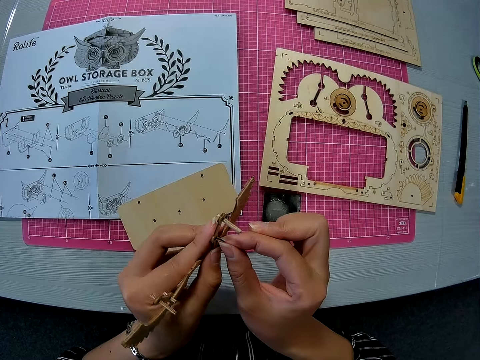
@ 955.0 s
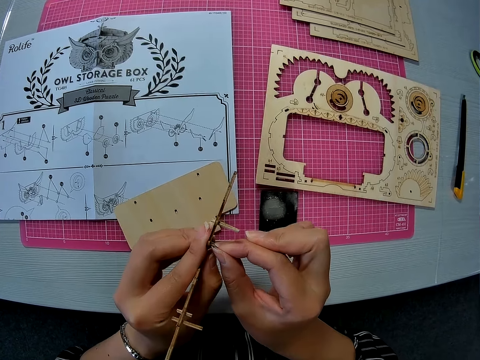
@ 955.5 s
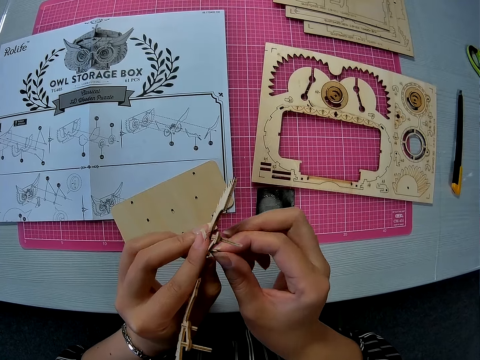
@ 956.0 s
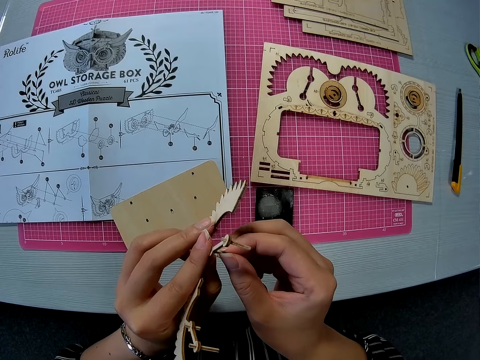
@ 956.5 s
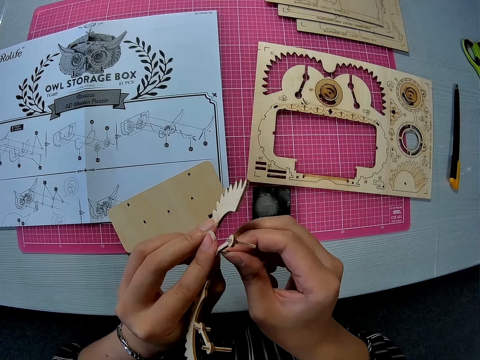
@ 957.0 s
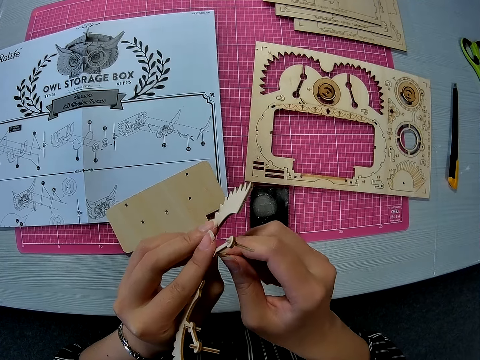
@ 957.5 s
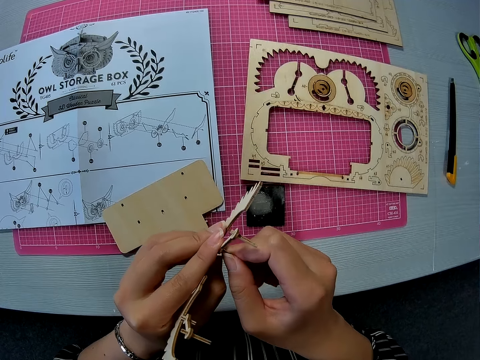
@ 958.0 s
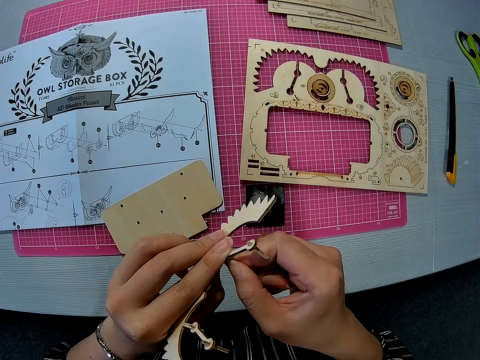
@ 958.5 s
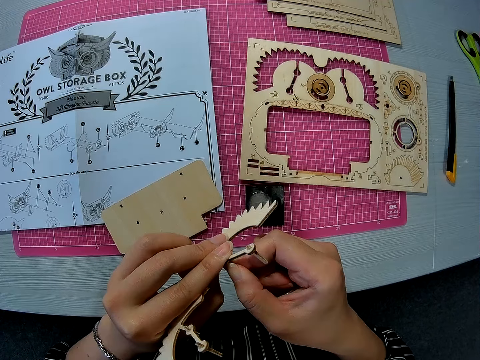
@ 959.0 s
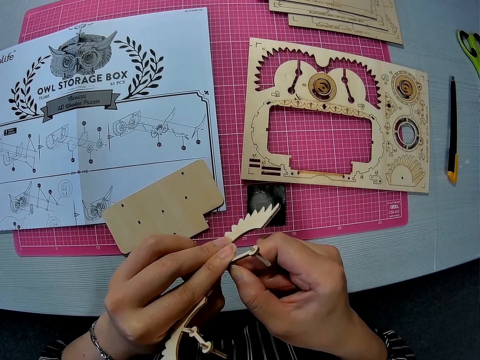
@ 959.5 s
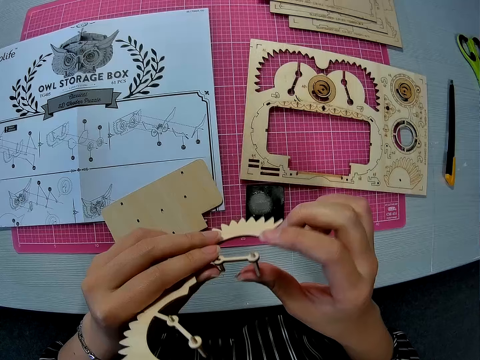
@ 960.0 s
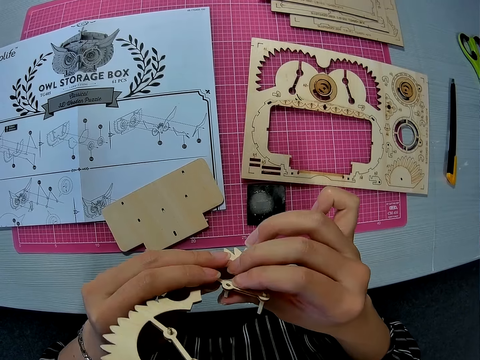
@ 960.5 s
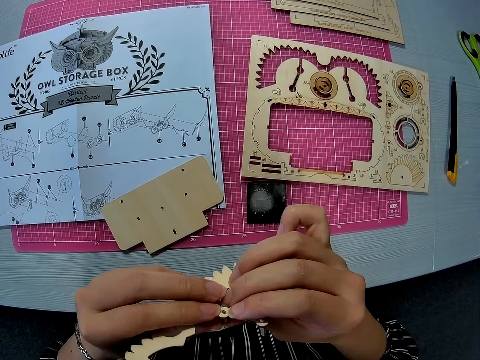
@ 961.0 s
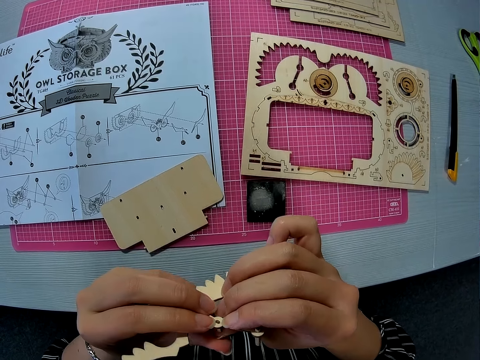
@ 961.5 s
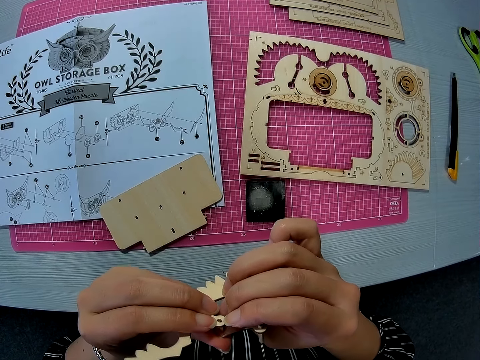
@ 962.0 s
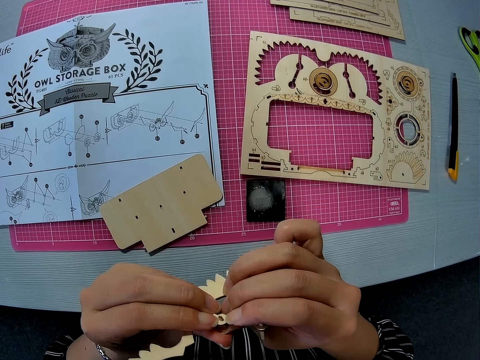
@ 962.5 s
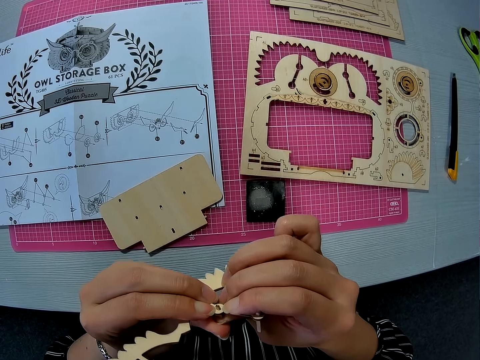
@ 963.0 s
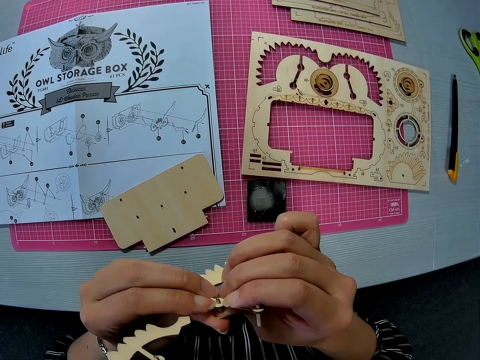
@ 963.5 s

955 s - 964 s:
The camera wearer fixes the piece of wood on the paperboard.

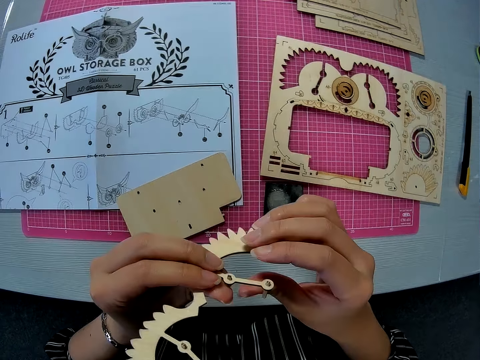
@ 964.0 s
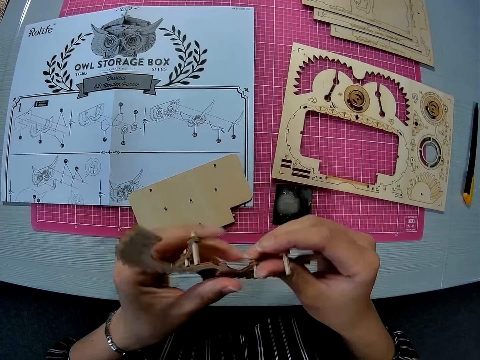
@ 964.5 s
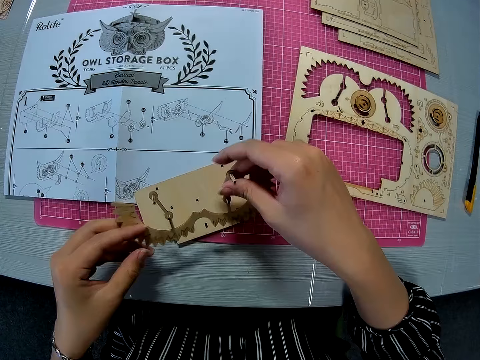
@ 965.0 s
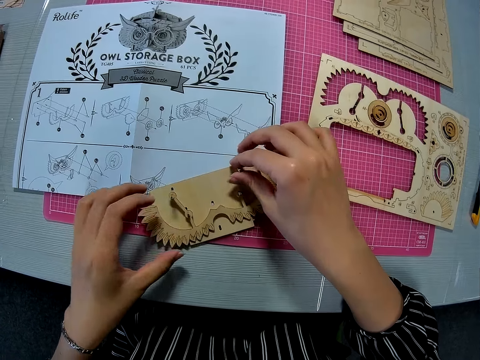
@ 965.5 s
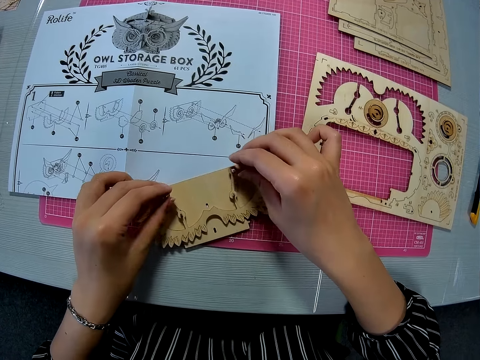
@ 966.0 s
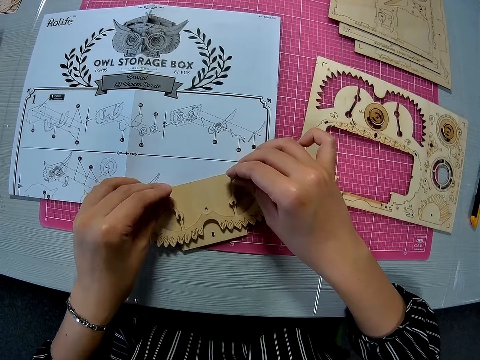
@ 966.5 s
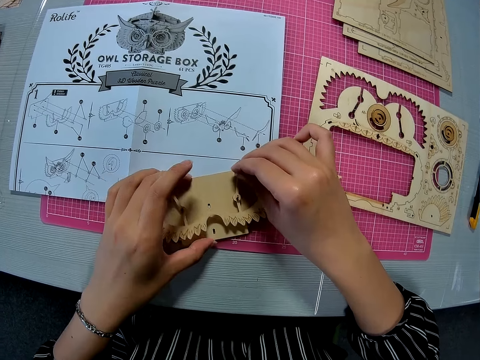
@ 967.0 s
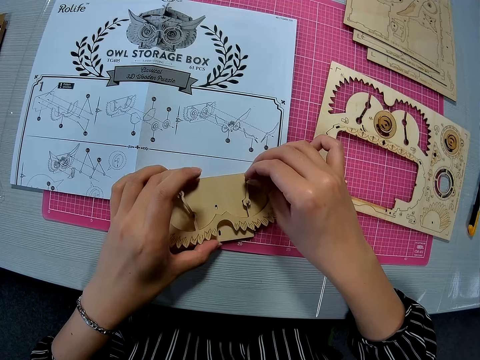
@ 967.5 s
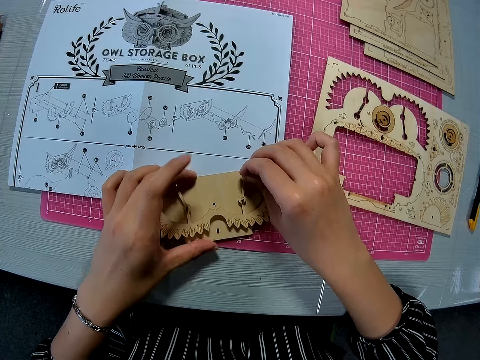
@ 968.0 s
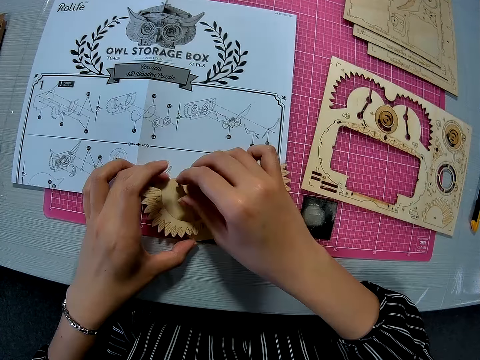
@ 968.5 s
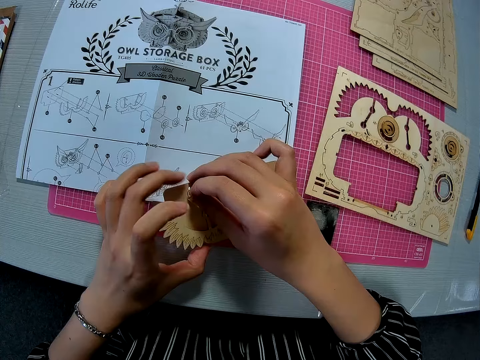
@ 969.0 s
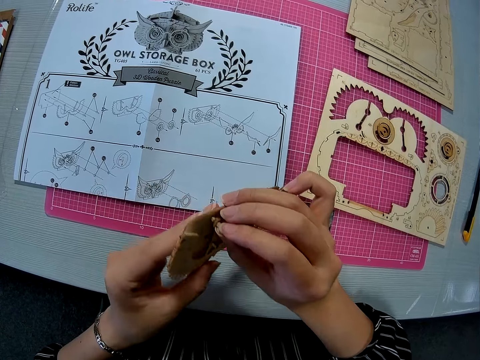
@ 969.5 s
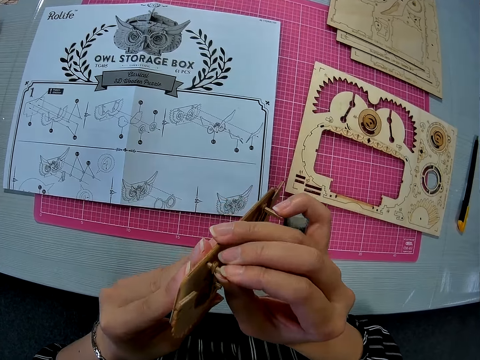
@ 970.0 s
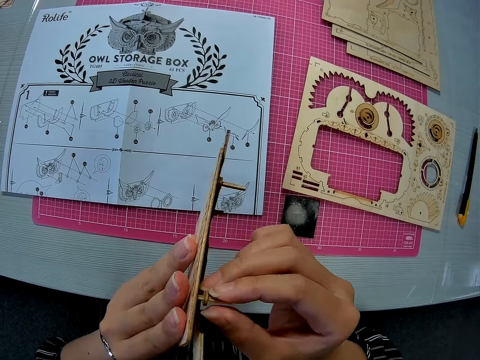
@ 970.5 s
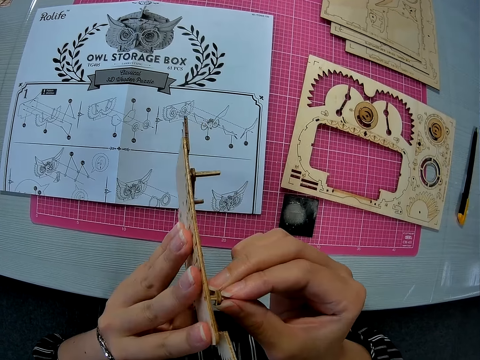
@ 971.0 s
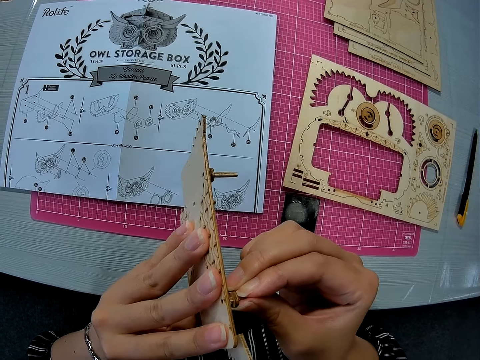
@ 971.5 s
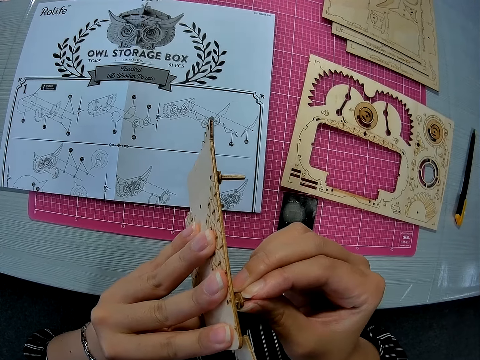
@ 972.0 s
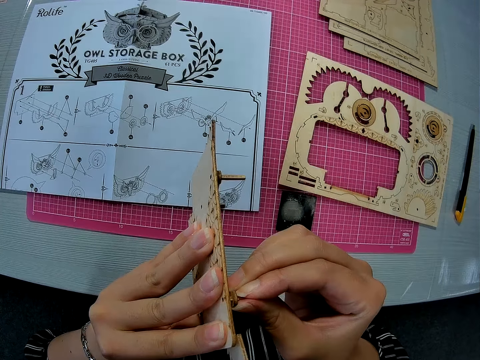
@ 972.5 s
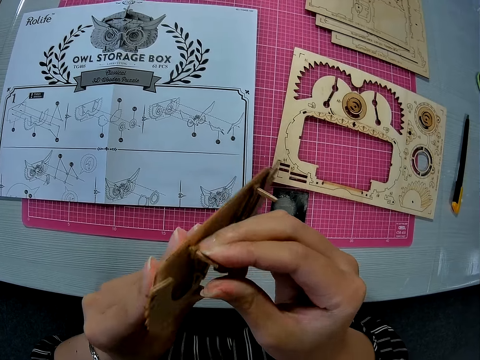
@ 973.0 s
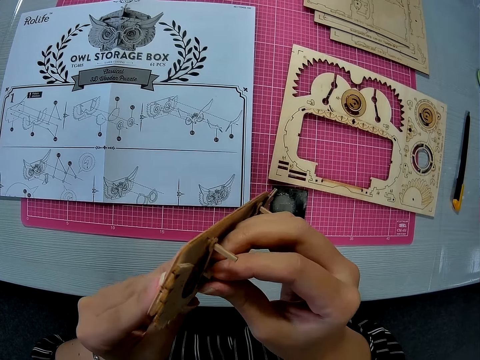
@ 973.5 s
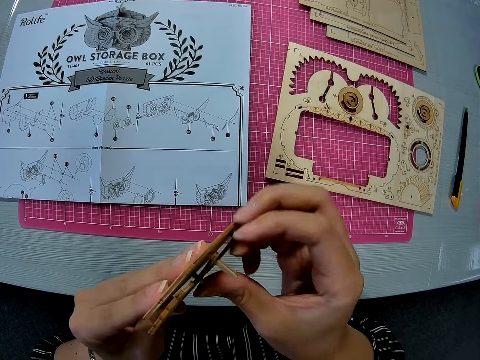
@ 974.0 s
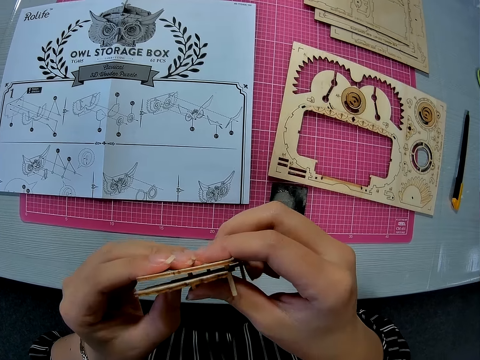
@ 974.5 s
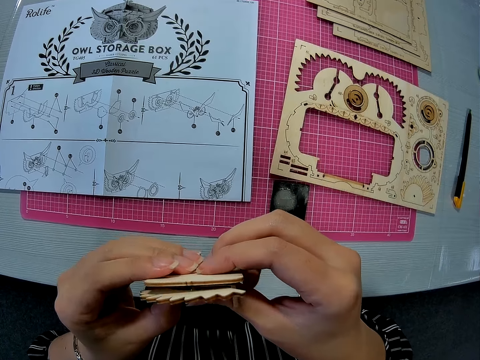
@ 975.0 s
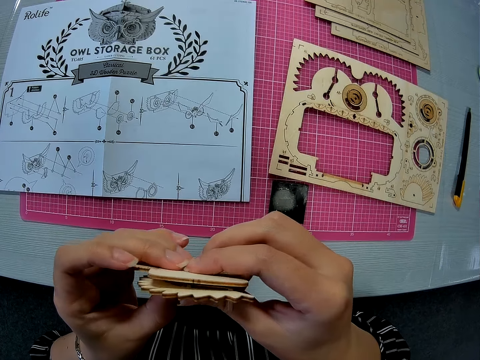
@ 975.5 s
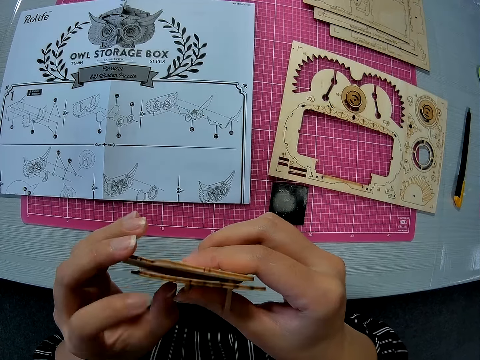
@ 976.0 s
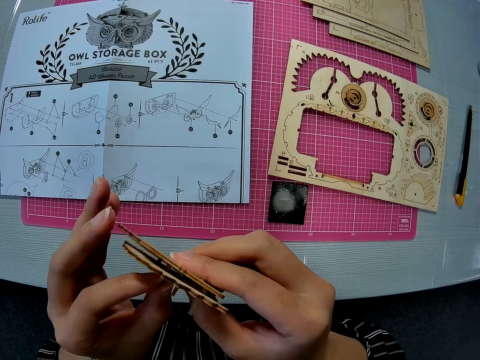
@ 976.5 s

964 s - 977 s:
The camera wearer drops the carved piece on the wooden piece. They insert the wooden pegs in the carved piece into the other piece. They pick up the pegged piece or paperboards. They fix the paperboards together.

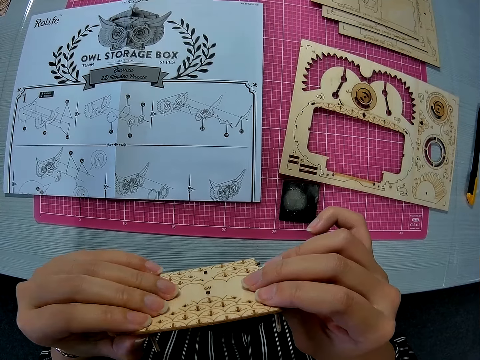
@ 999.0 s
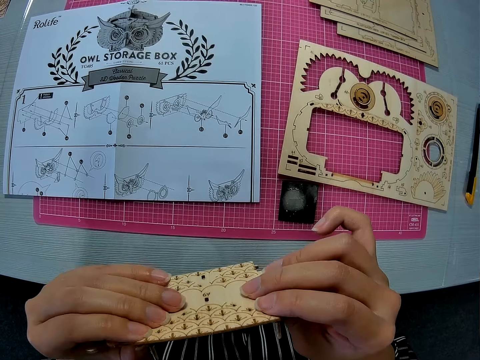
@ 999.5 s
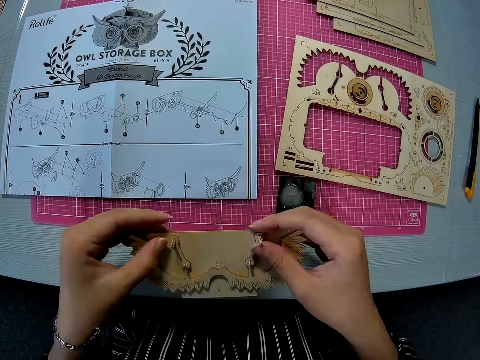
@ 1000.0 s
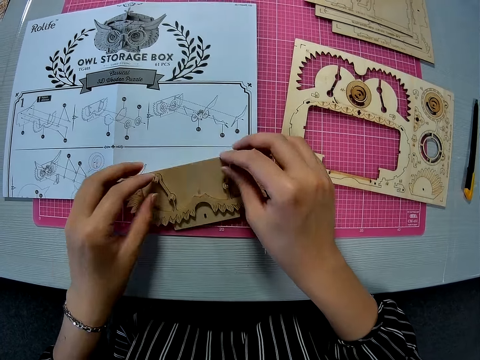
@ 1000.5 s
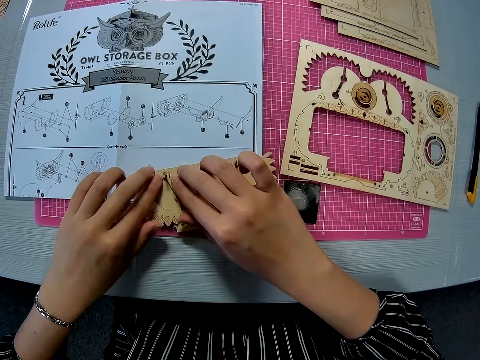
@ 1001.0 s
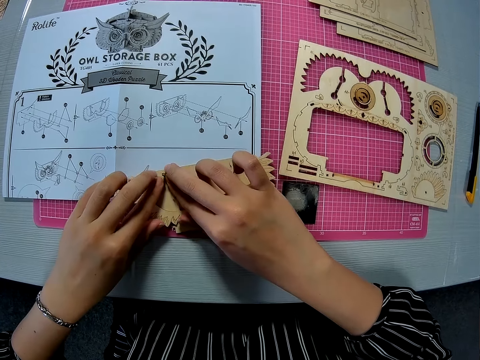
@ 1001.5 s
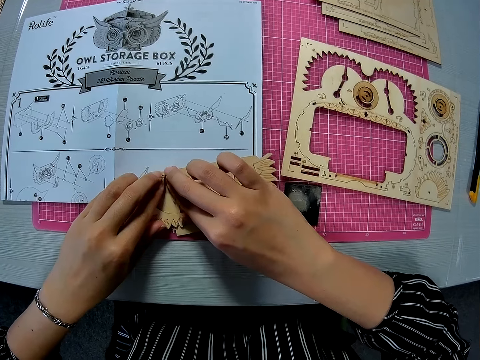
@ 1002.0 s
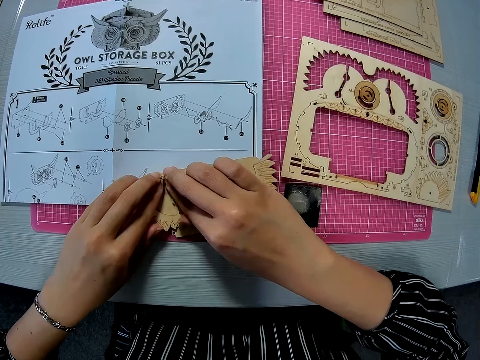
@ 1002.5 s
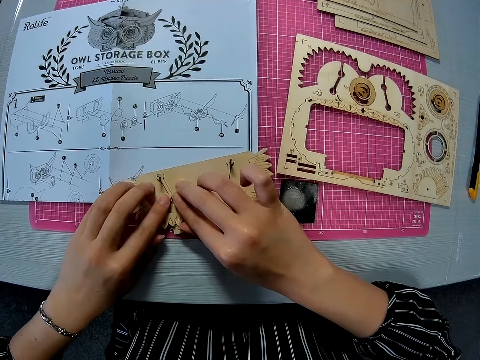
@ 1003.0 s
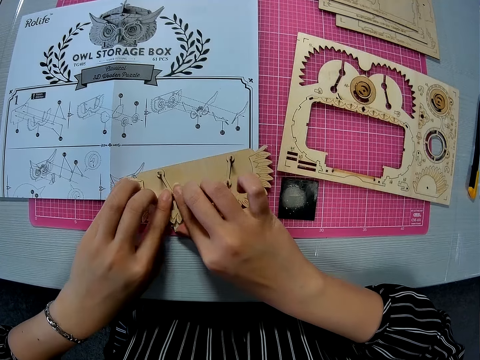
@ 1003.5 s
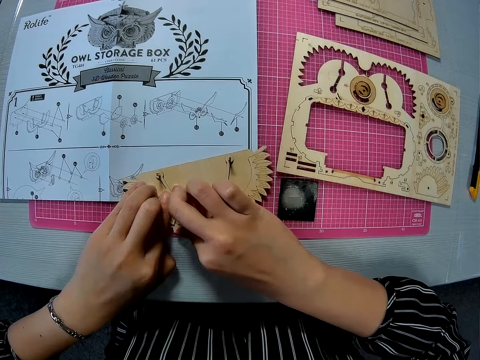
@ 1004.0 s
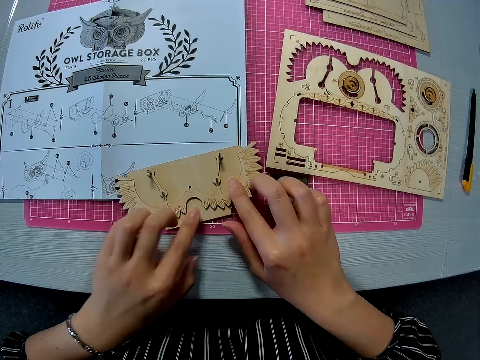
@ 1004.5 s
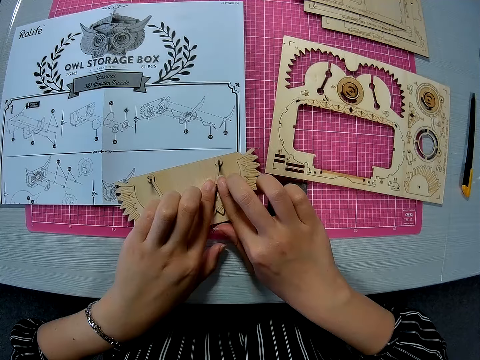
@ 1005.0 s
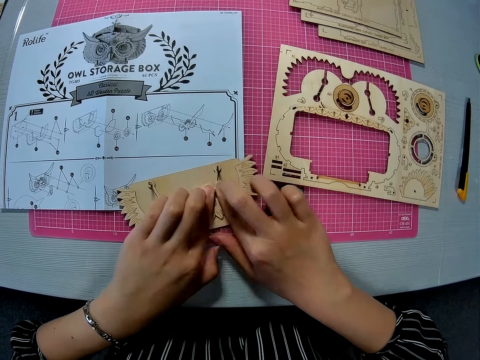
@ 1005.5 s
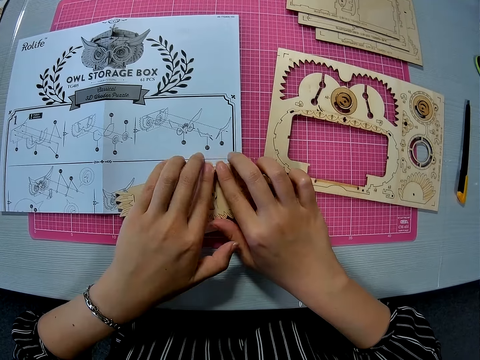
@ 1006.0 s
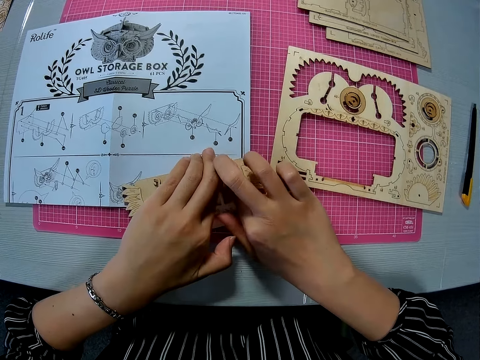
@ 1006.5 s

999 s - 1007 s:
The camera wearer drops the pegged piece or paperboards on the paper instruction sheet. They fix the paperboards together.
